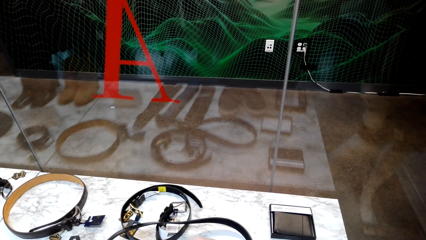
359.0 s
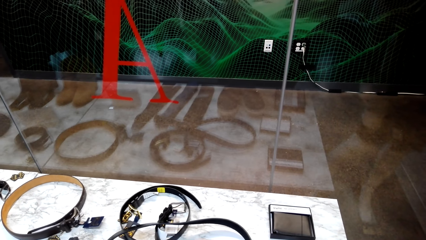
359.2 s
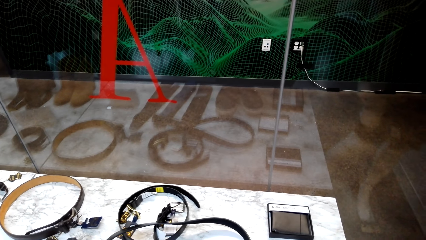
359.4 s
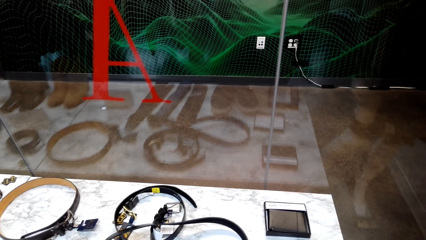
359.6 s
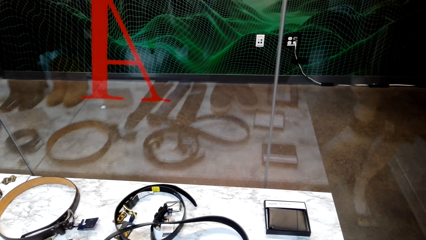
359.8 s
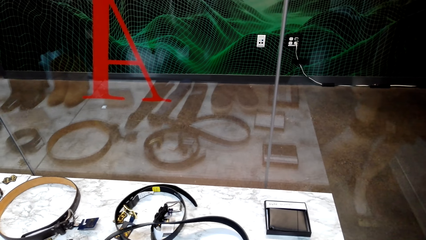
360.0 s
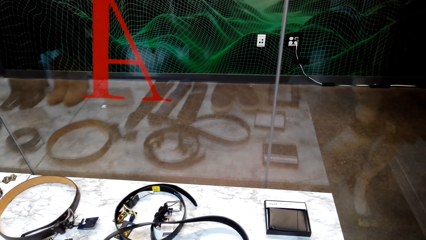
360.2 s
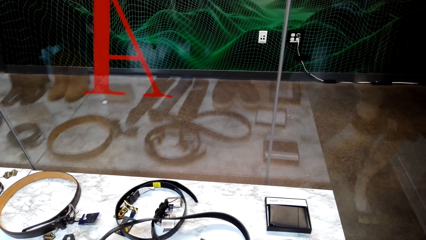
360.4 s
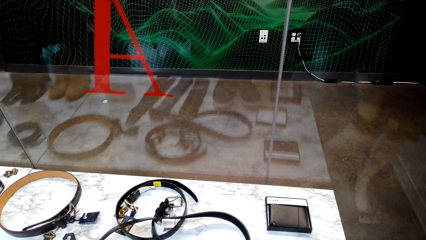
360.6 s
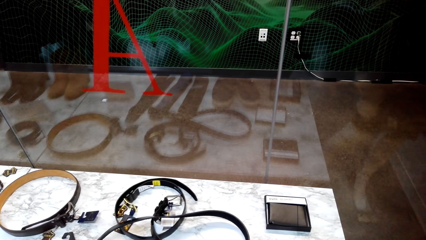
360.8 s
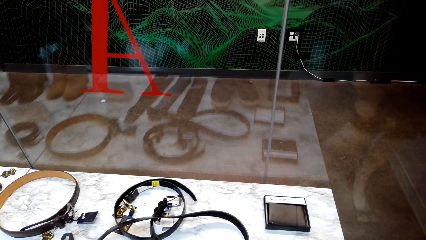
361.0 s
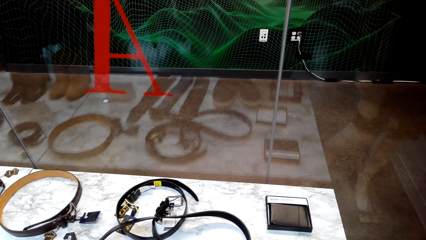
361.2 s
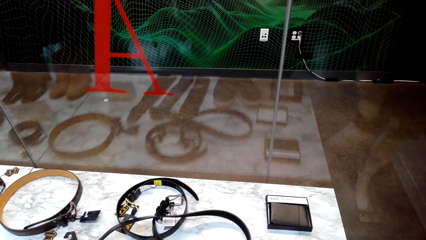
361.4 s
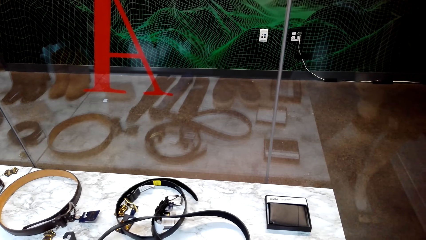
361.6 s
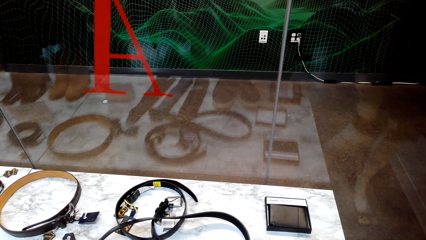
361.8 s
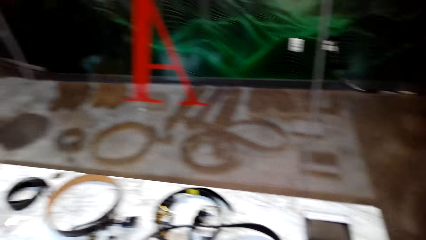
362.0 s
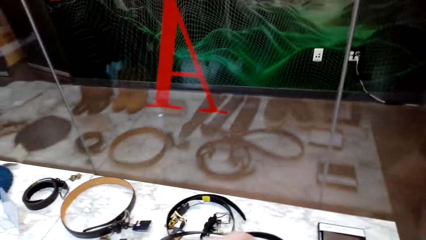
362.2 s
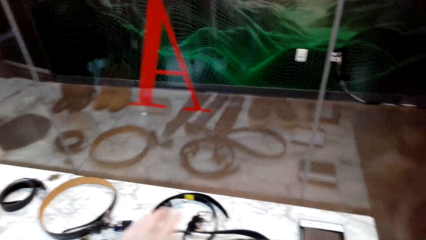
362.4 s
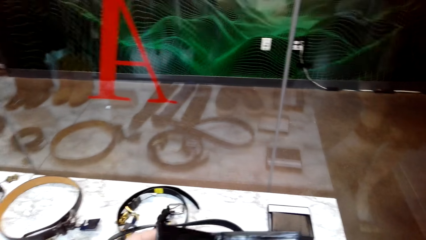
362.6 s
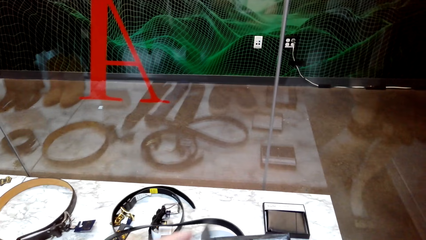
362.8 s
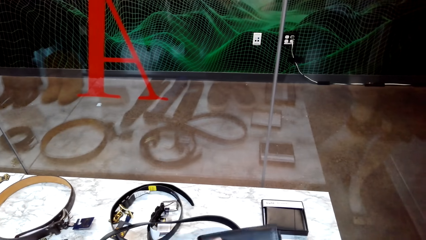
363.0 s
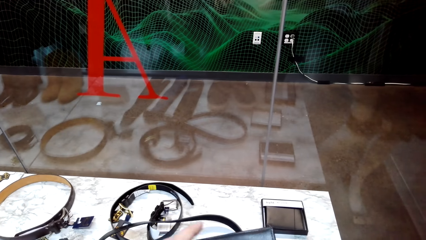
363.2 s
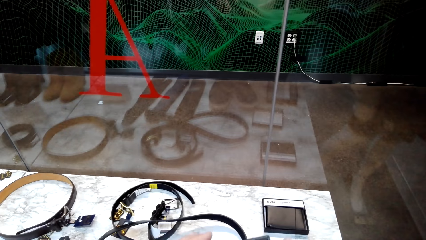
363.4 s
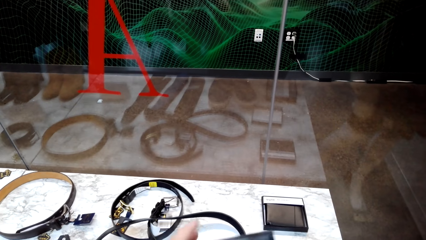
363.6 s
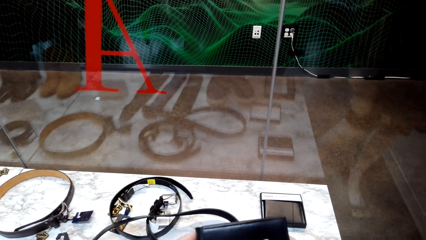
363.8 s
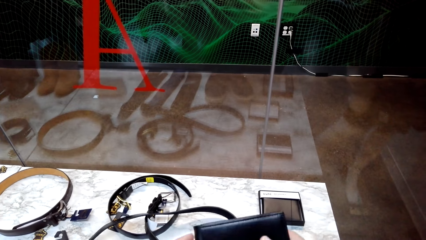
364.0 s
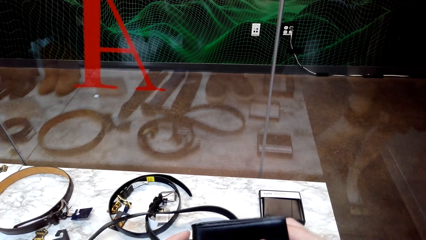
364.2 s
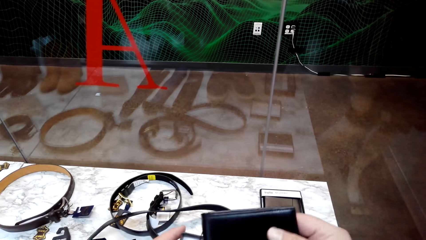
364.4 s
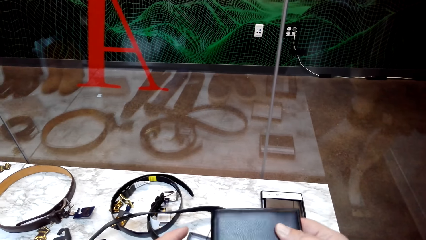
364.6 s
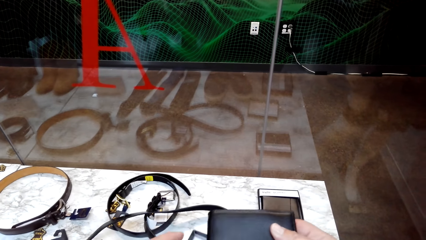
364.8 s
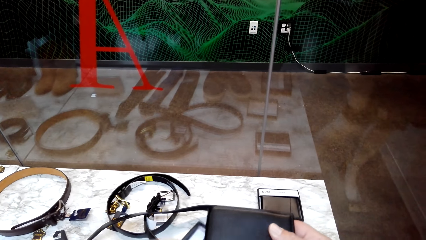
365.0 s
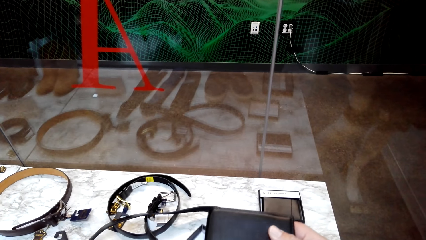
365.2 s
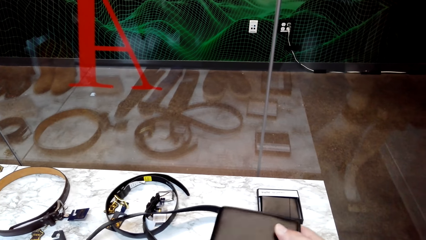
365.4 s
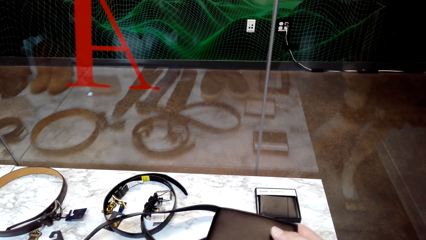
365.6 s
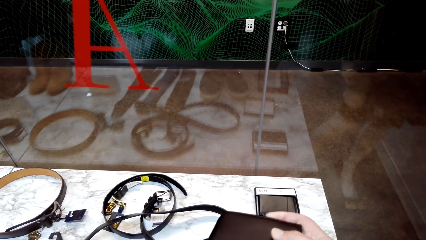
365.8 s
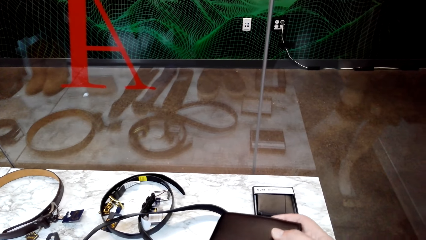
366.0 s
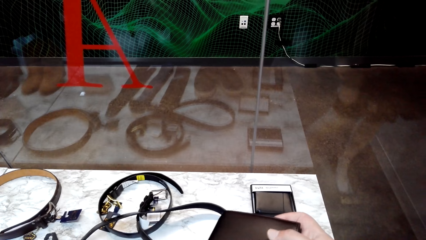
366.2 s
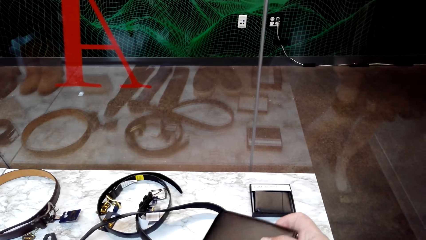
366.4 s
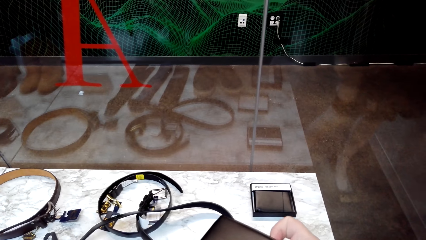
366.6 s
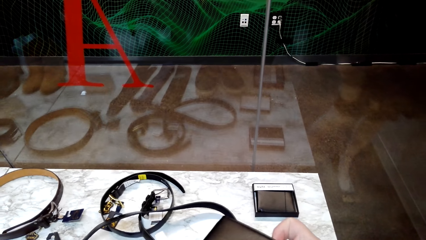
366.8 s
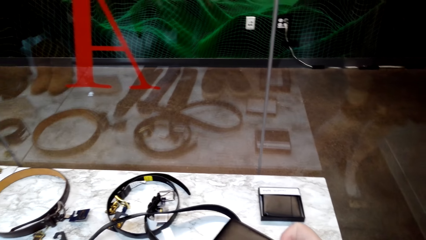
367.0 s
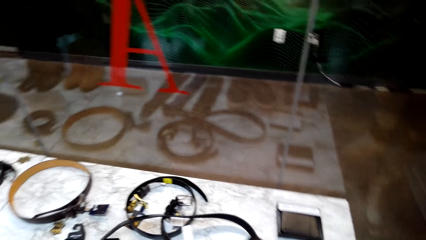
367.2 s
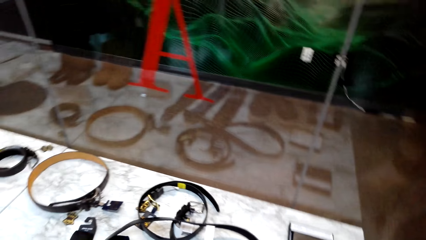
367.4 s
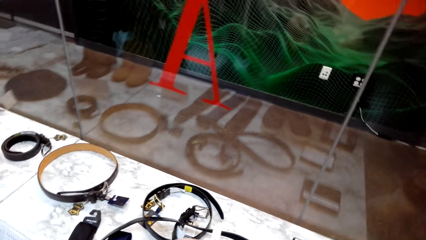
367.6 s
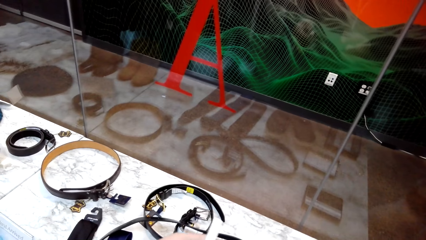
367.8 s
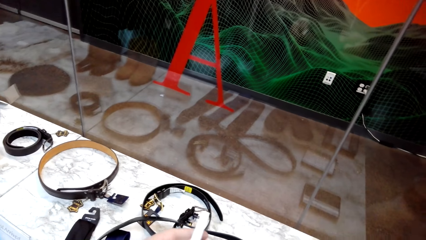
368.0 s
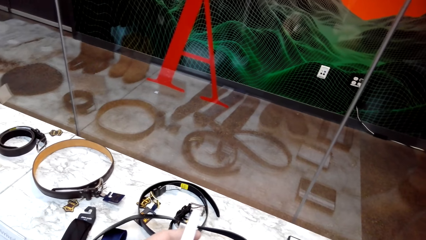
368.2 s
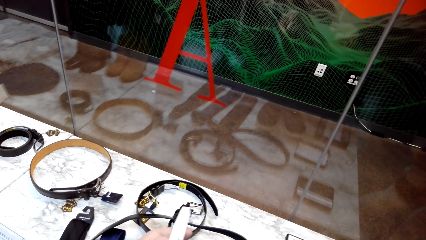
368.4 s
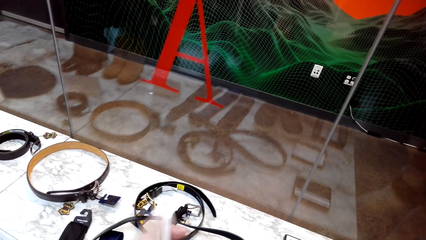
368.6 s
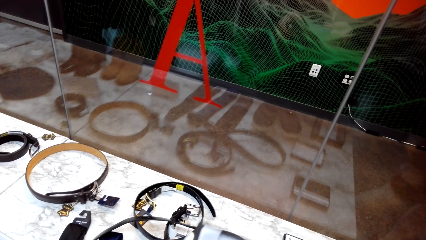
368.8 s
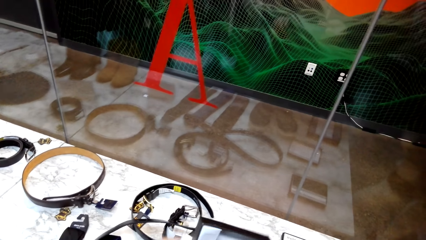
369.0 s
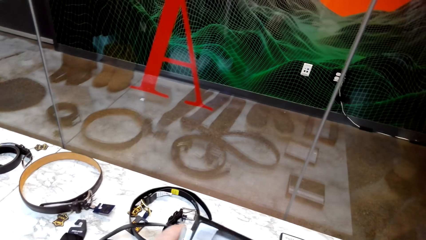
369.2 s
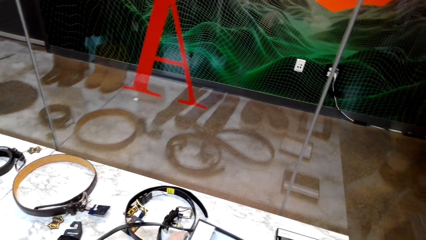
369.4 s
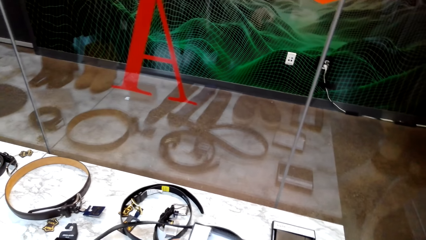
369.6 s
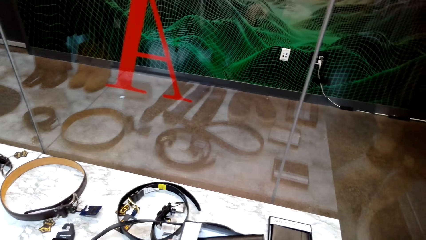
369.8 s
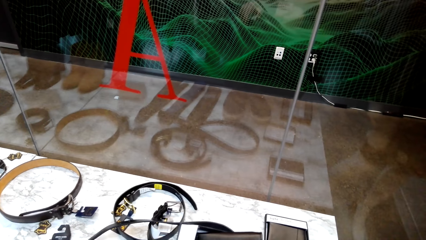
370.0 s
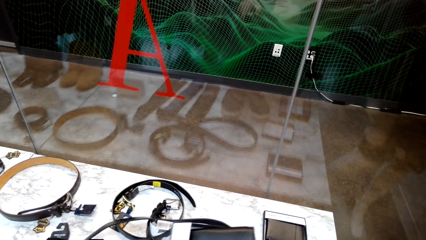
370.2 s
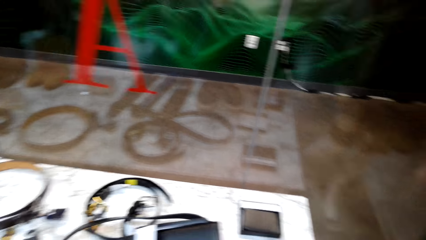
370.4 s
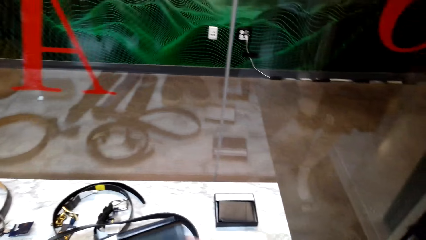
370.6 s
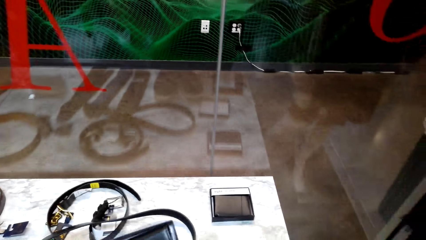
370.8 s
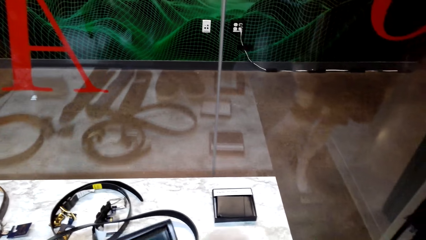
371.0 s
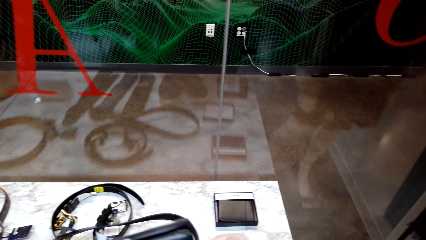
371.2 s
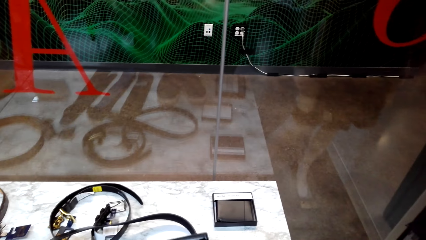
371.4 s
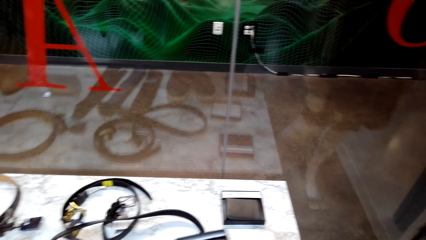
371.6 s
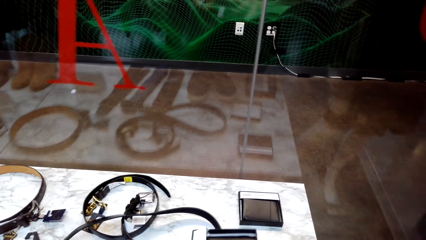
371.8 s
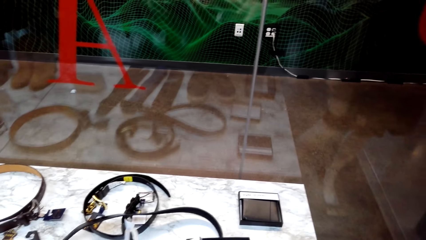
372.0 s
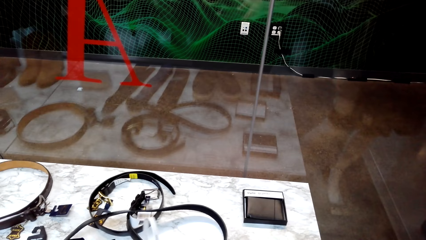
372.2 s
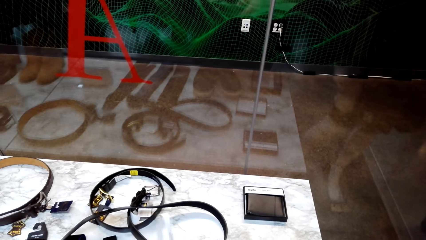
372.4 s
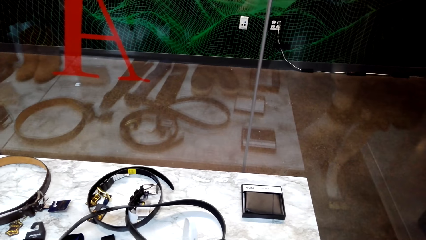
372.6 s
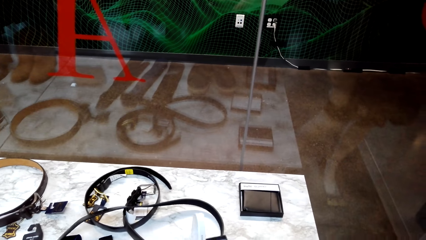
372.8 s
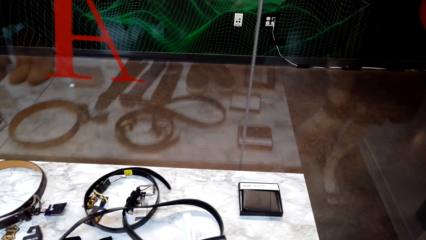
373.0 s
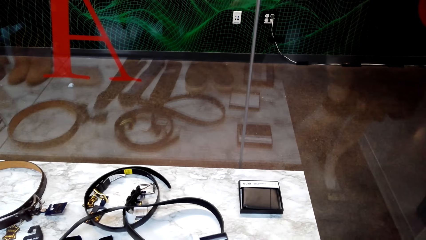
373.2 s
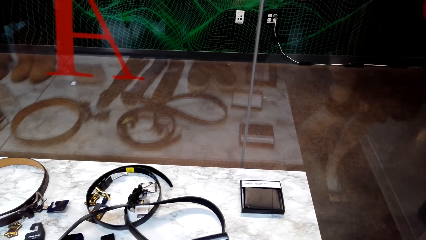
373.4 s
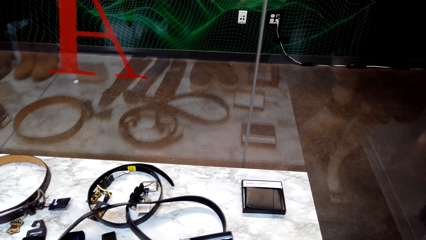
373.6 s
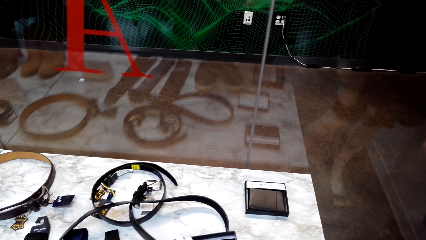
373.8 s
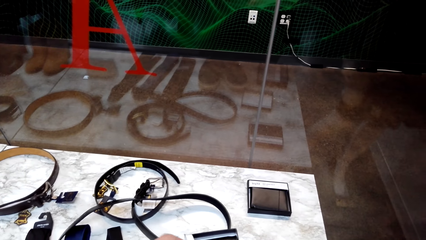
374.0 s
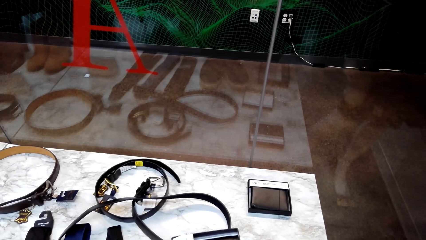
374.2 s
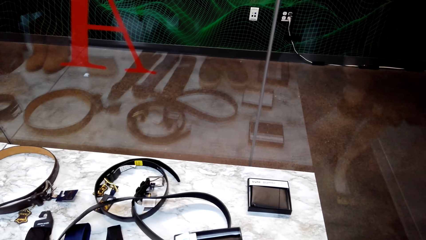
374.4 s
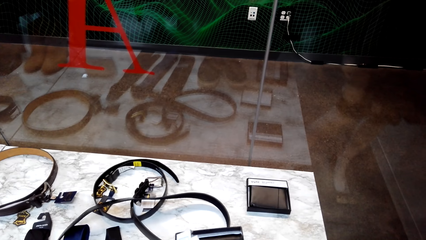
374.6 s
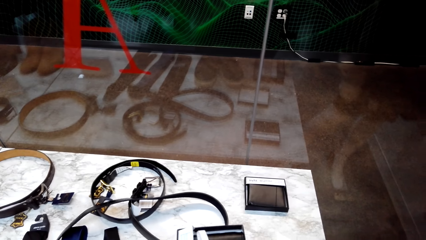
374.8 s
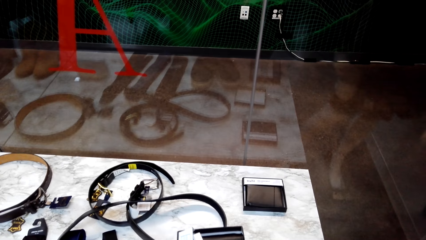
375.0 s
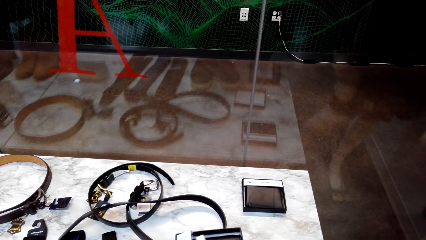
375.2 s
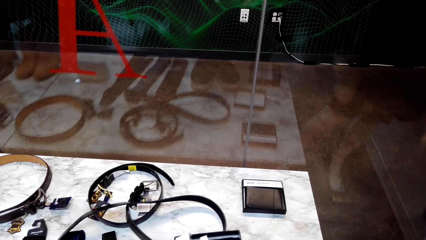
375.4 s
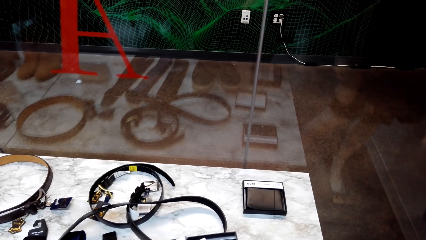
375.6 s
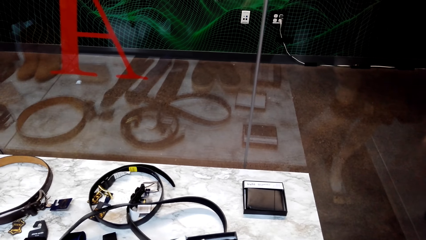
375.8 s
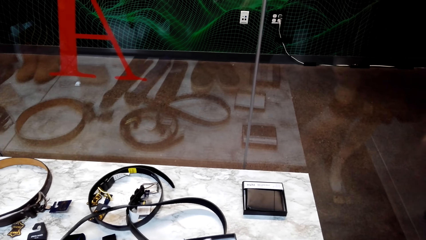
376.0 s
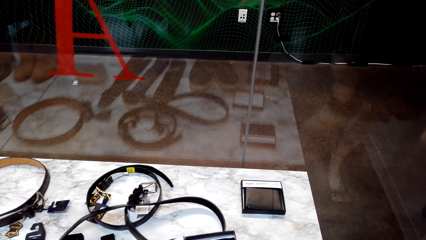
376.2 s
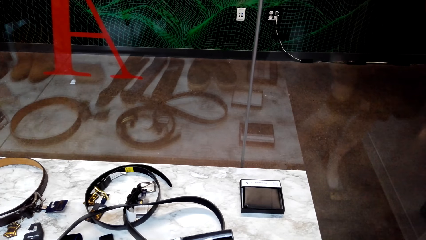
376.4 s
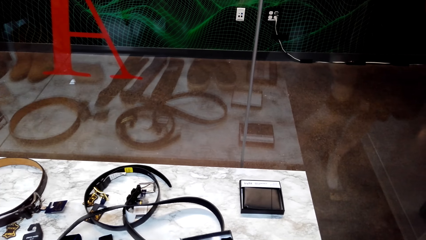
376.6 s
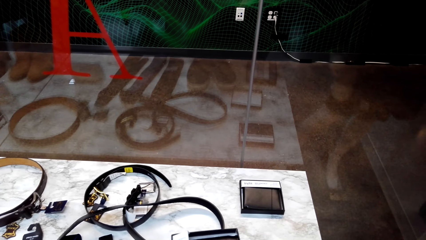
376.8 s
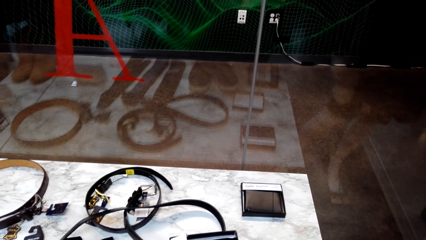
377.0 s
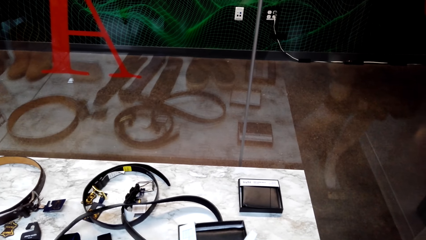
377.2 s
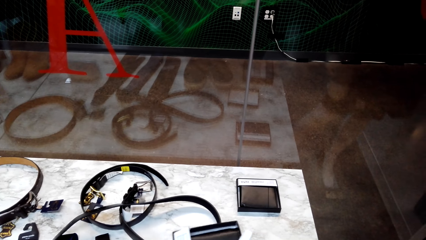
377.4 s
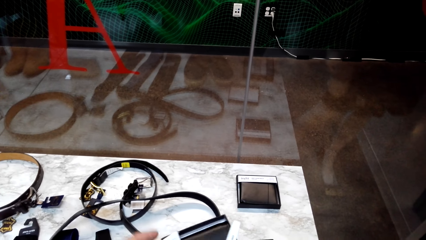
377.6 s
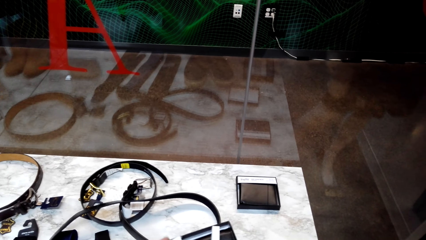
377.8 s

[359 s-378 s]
The camera wearer closes the wallet.
